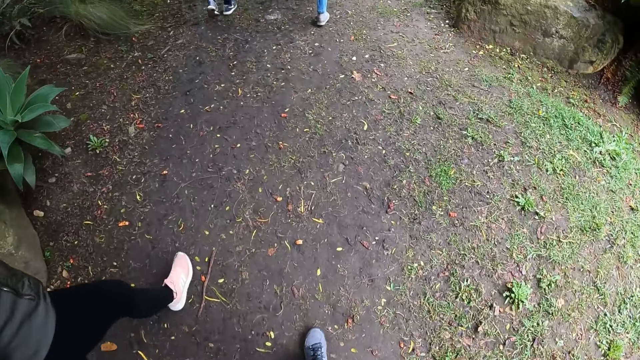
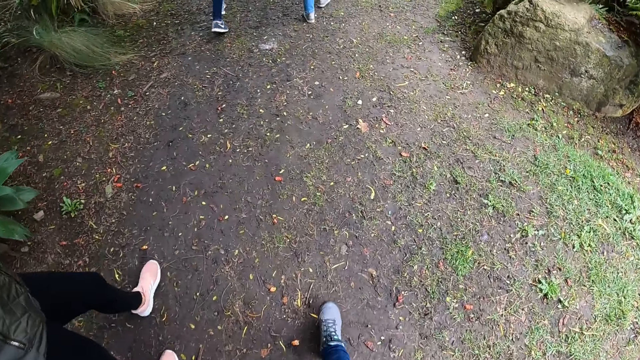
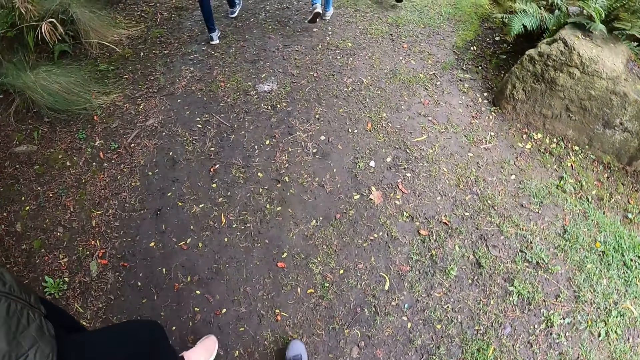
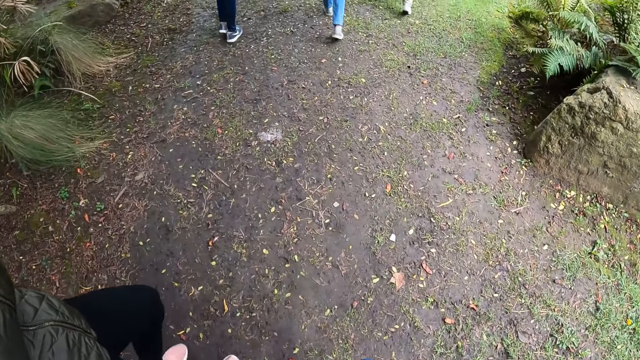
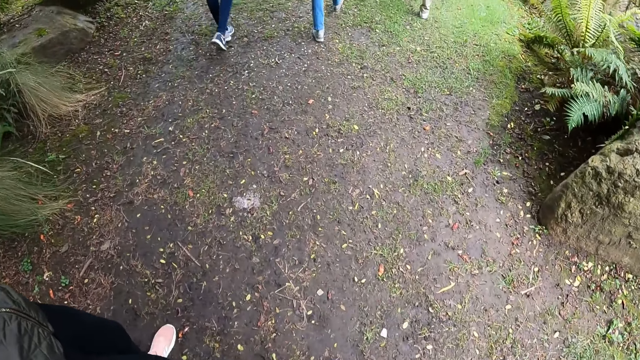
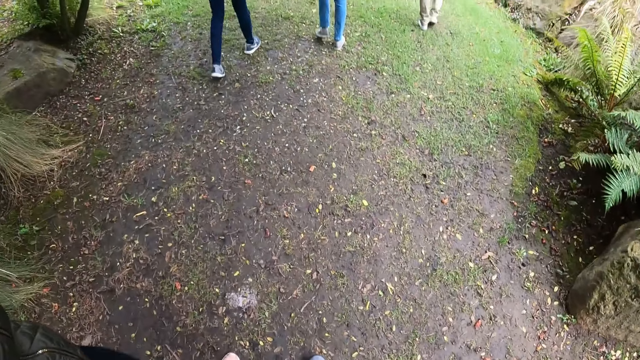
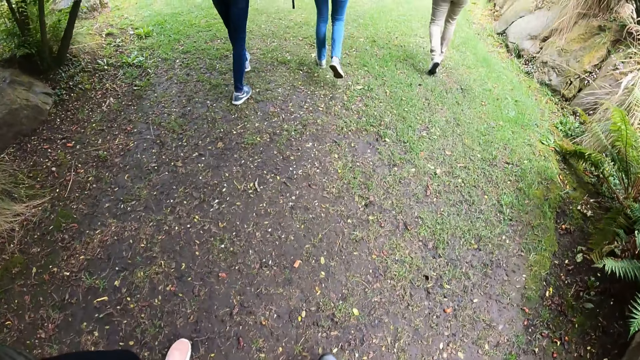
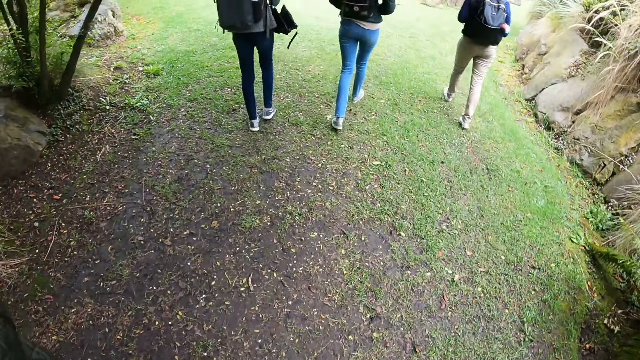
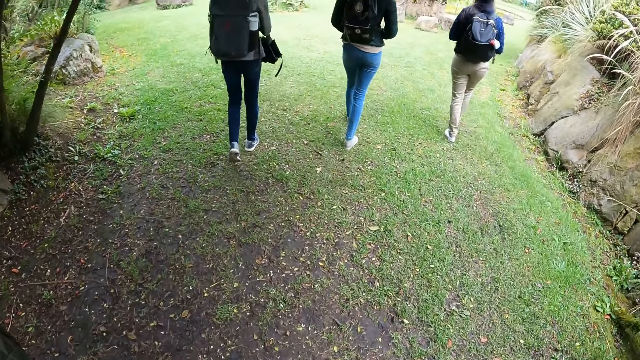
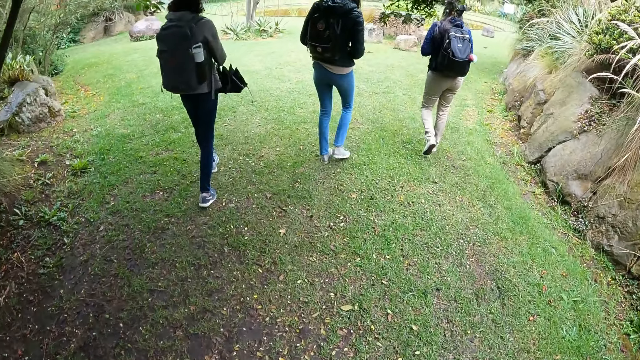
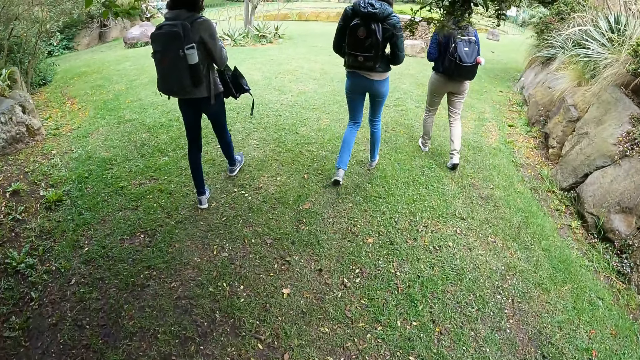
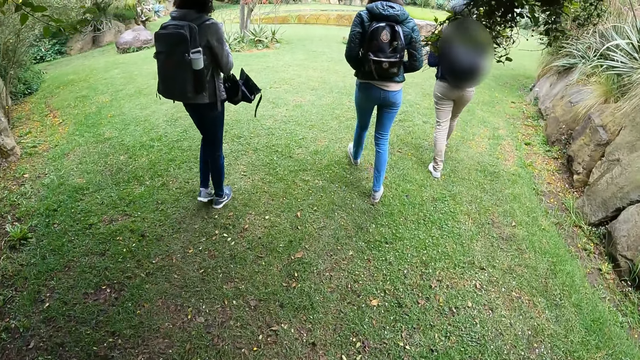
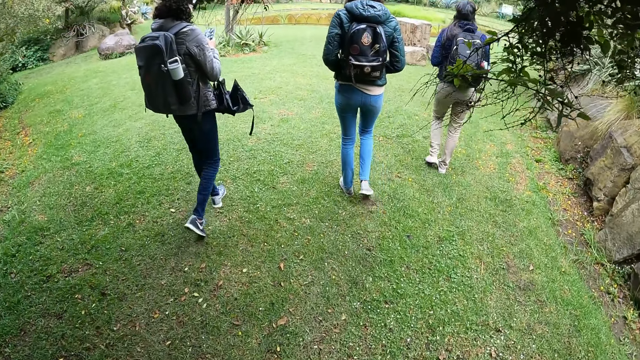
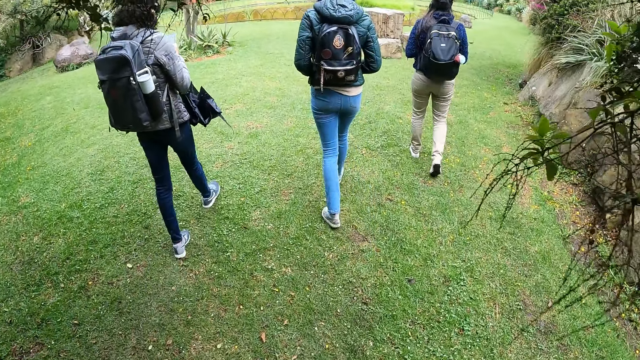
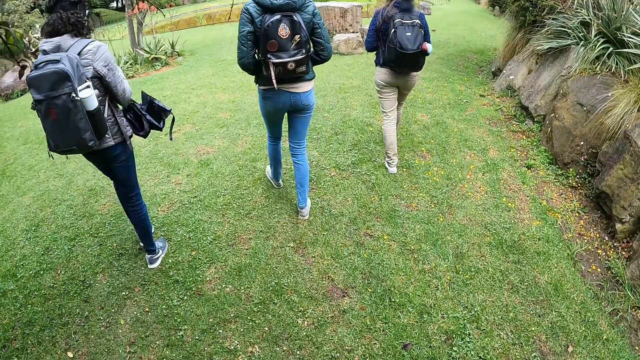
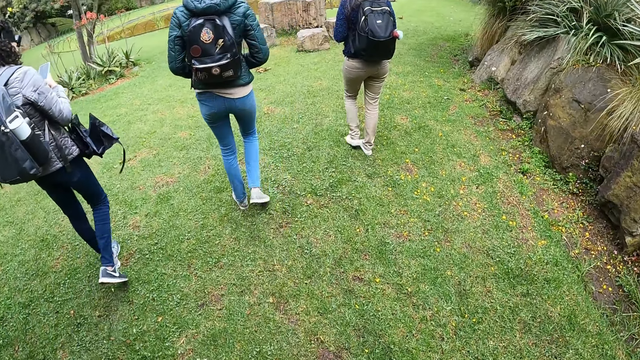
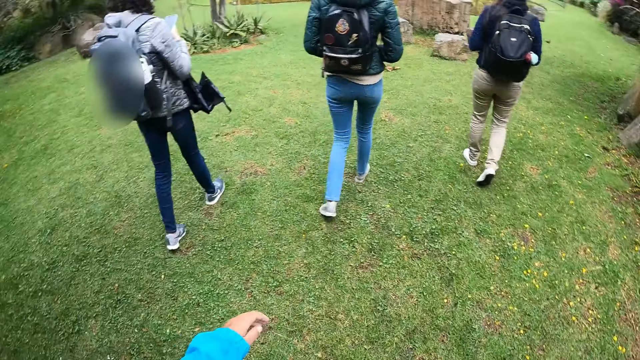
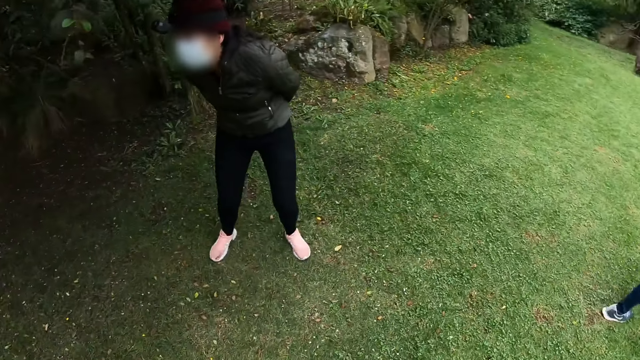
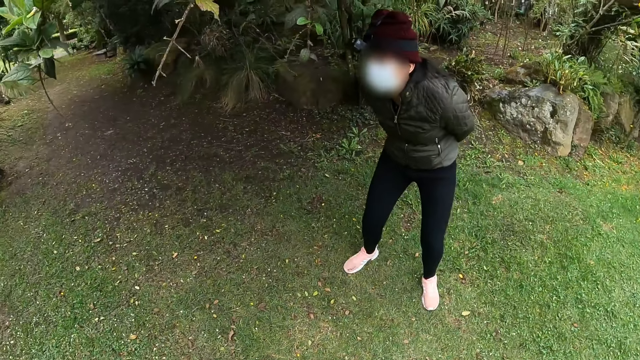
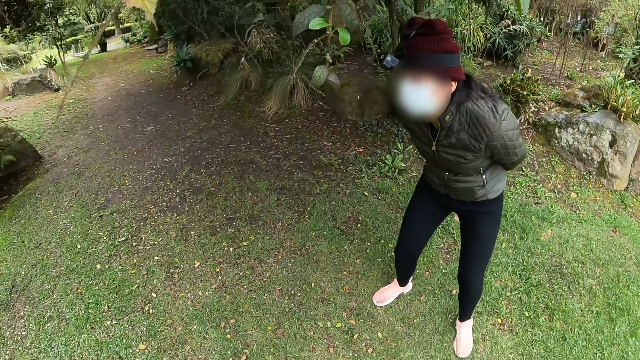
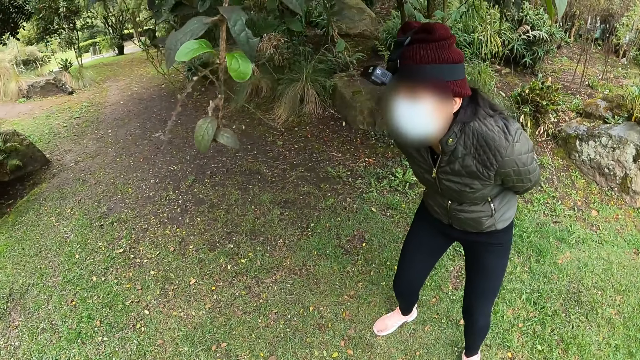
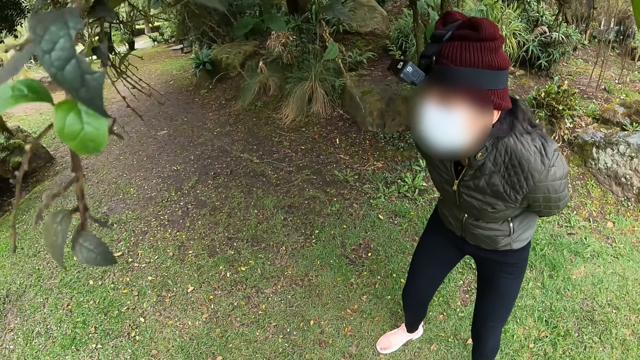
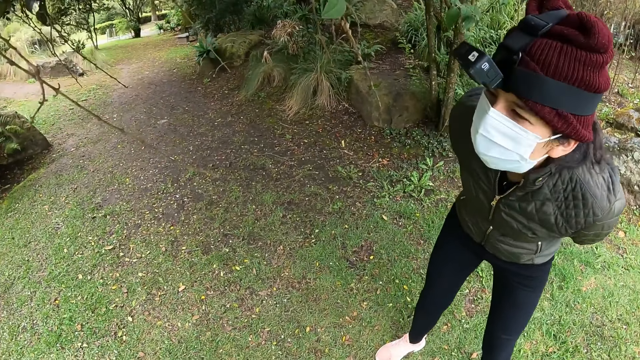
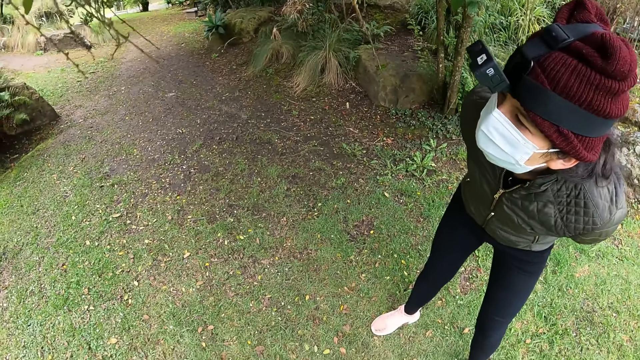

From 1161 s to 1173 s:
The camera wearer walks on the garden. Three women walk on the garden. The camera wearer looks around. Another woman does something.

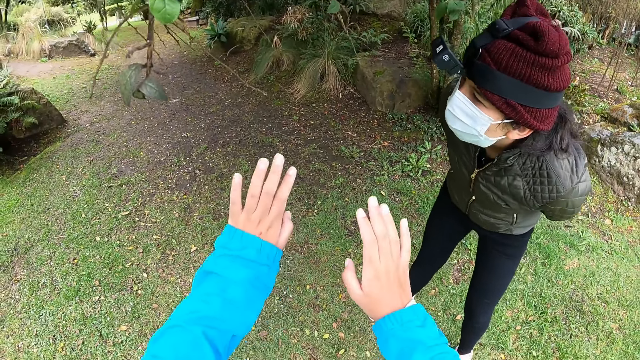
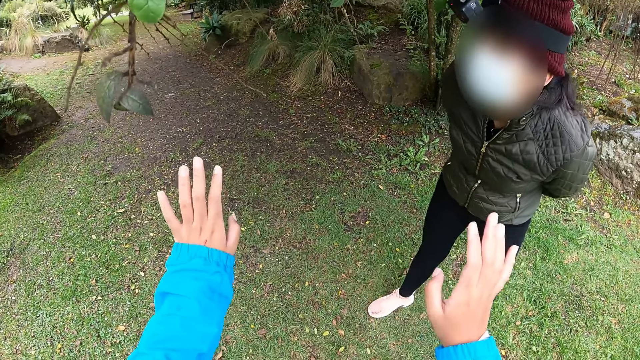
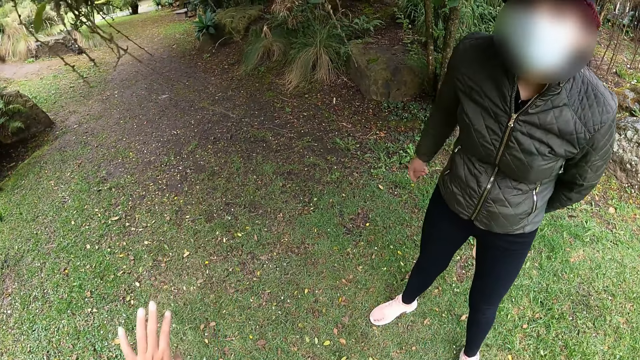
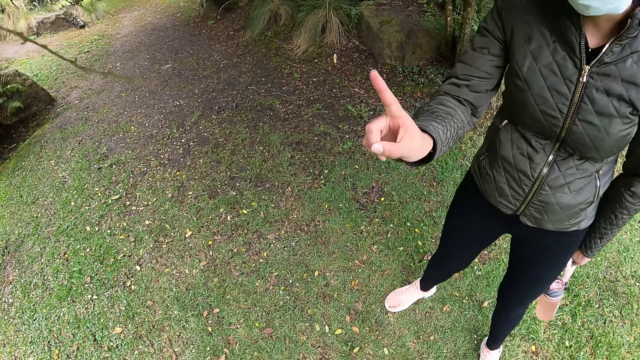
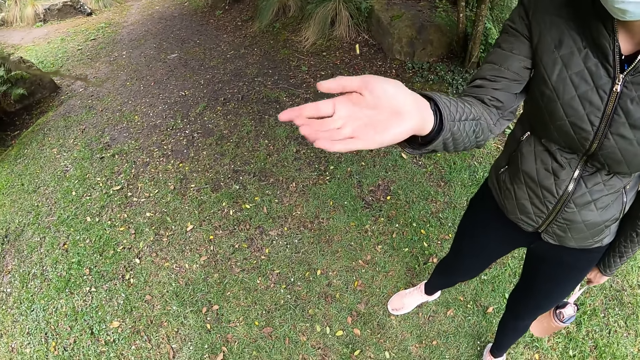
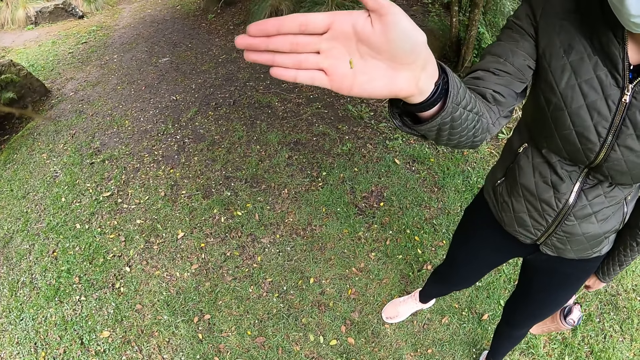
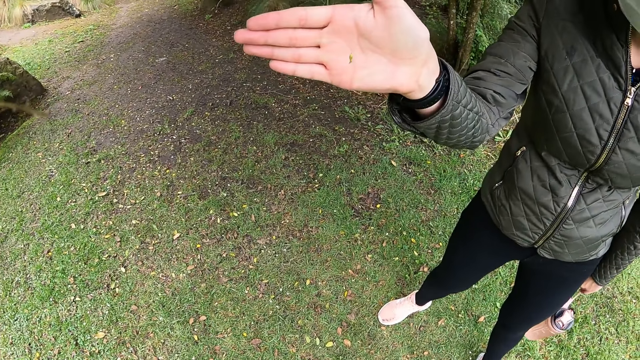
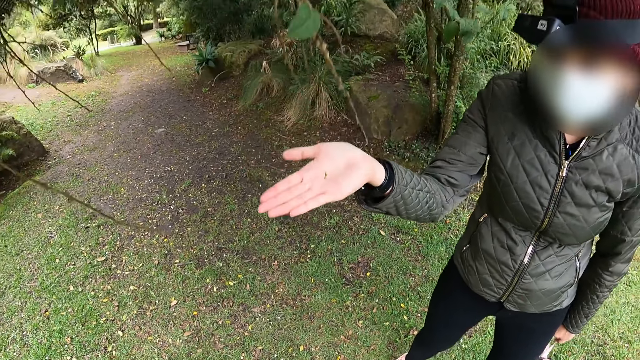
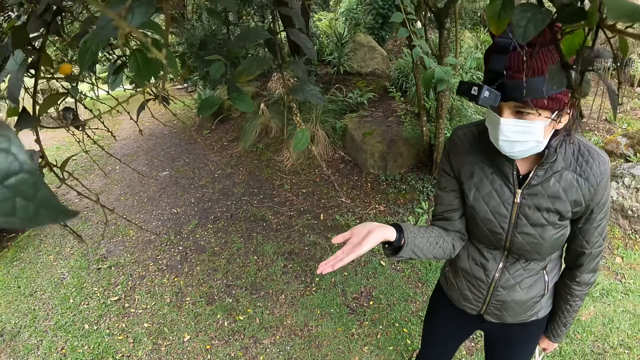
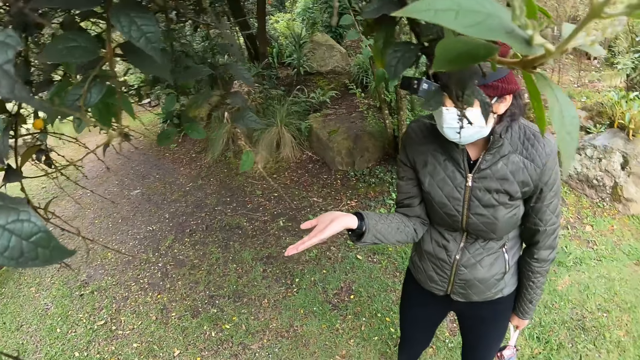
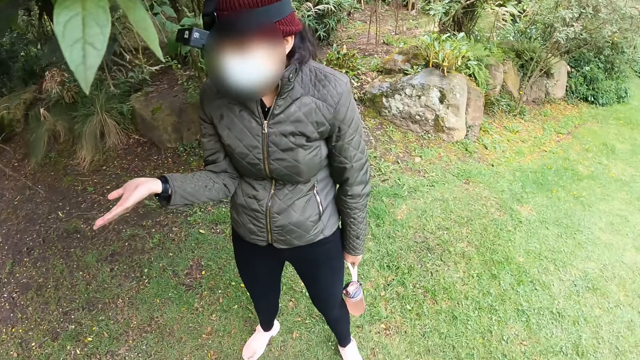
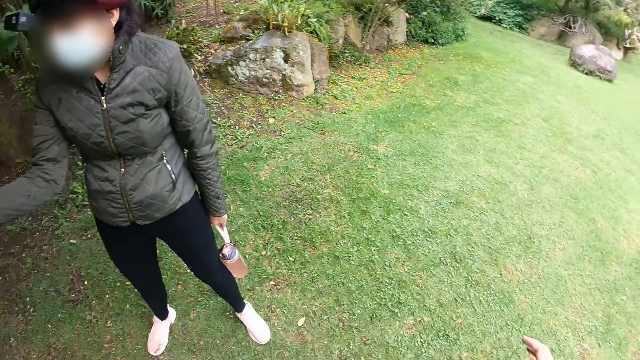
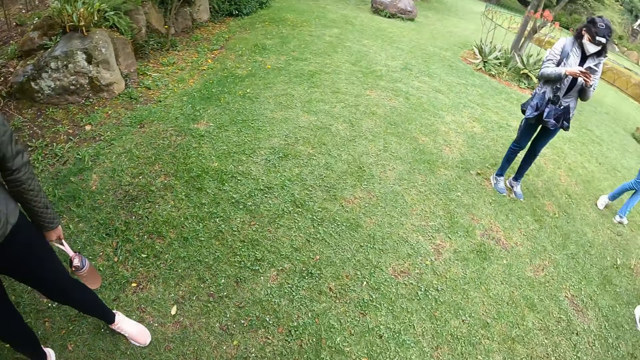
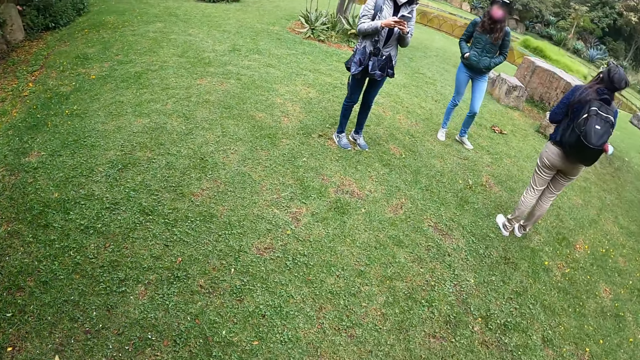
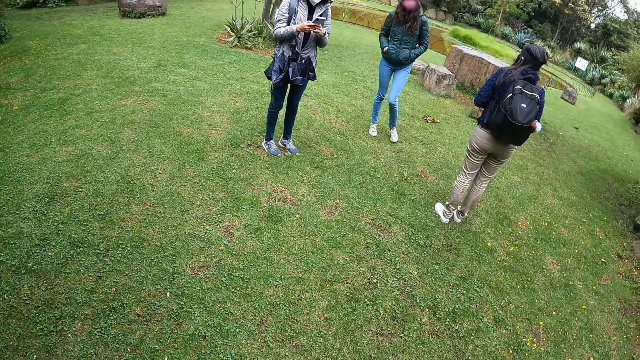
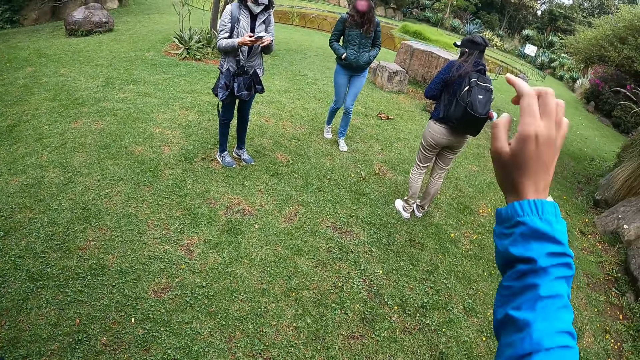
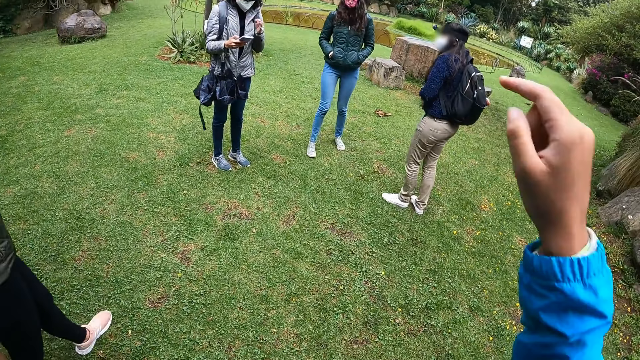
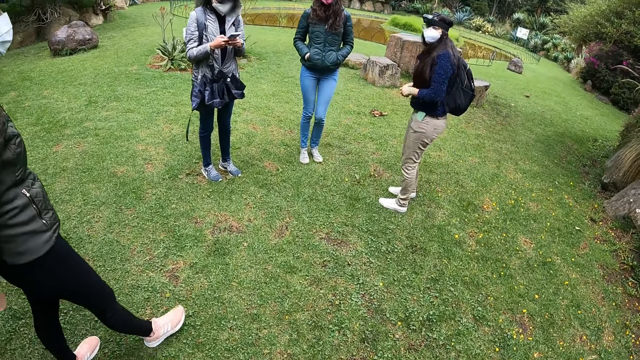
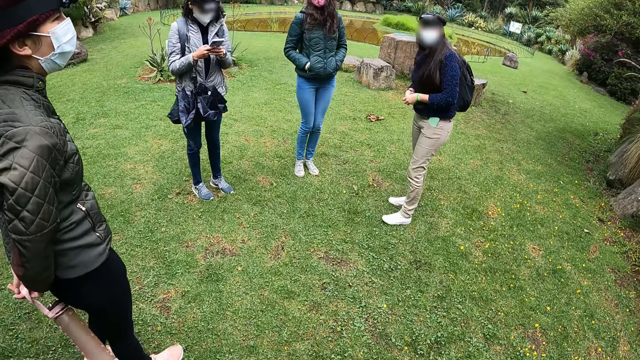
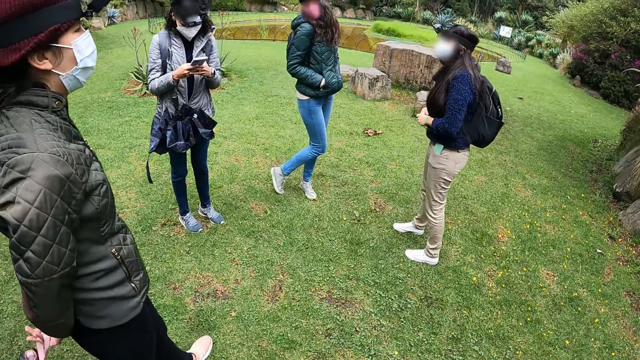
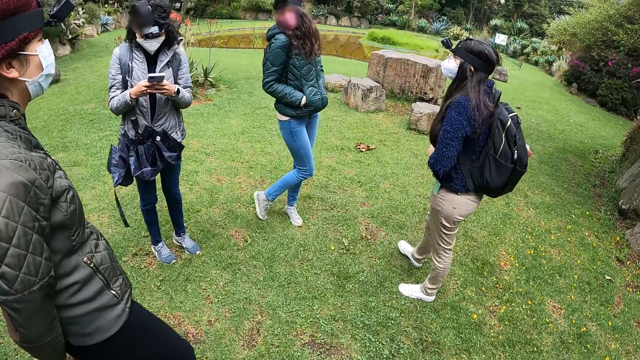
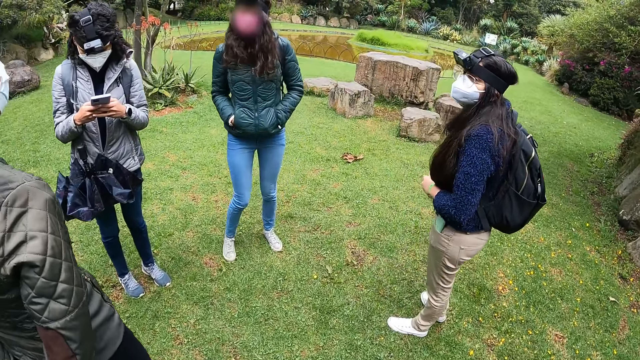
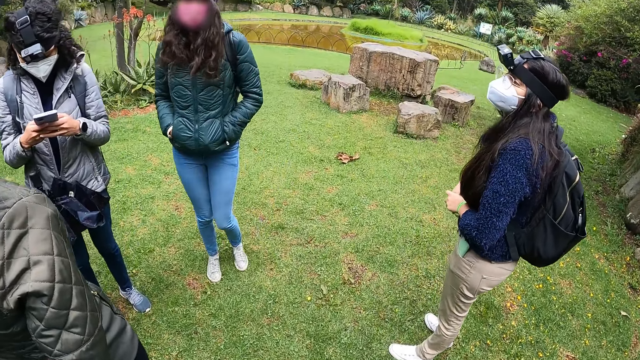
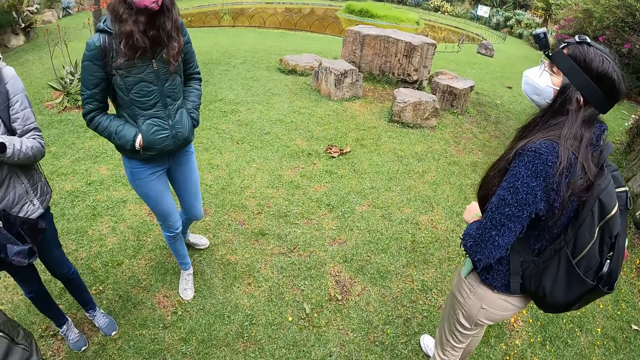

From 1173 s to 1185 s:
The camera wearer moves both hands. A woman points at something. The woman does something with the left hand. The camera wearer looks around. Another woman uses a phone. The camera wearer points at something. A third woman turns. A fourth woman turns. The second woman uses the phone.
